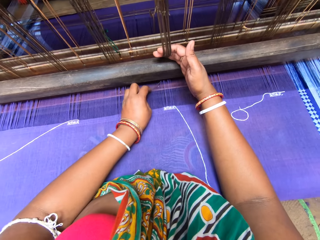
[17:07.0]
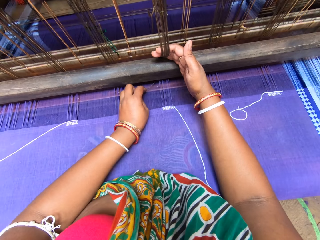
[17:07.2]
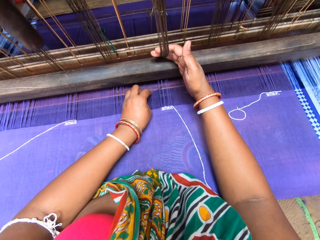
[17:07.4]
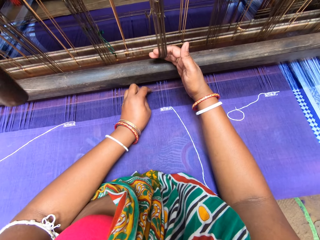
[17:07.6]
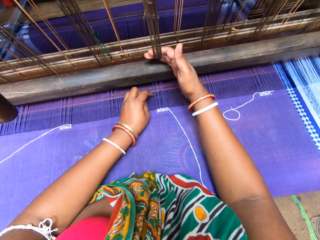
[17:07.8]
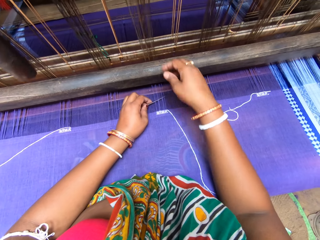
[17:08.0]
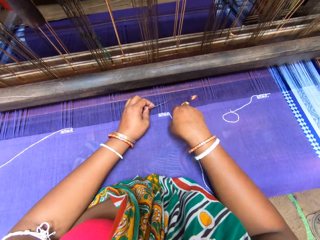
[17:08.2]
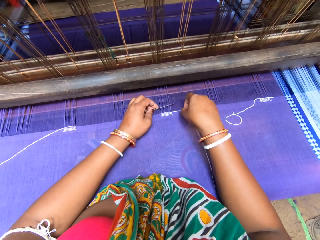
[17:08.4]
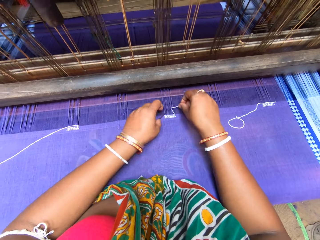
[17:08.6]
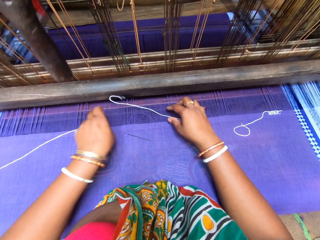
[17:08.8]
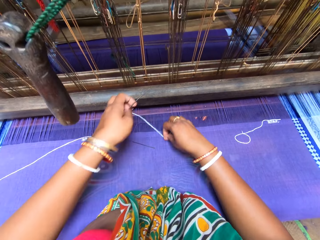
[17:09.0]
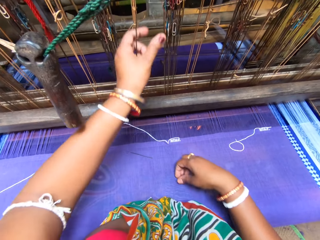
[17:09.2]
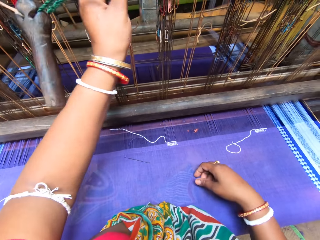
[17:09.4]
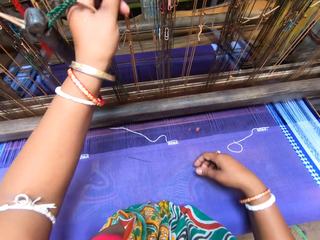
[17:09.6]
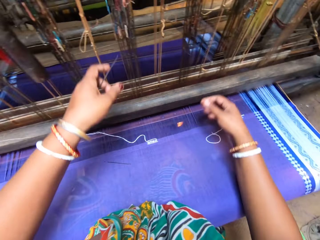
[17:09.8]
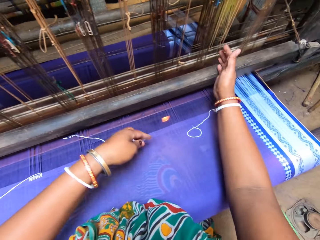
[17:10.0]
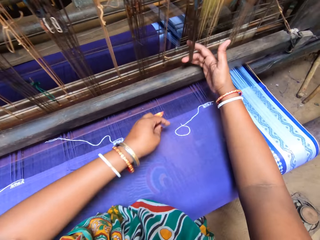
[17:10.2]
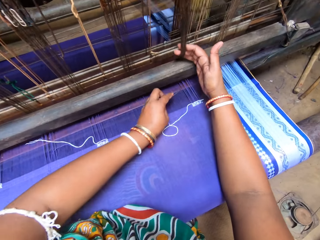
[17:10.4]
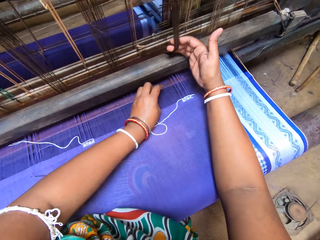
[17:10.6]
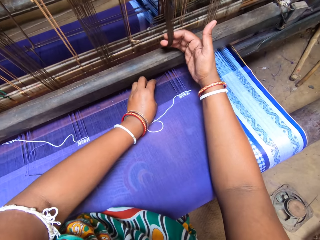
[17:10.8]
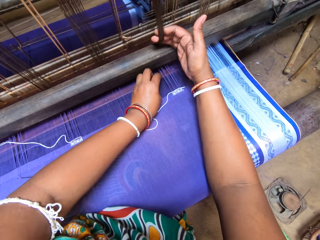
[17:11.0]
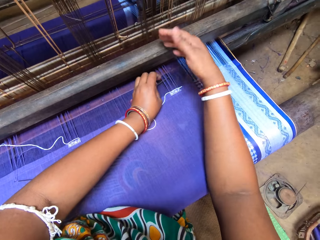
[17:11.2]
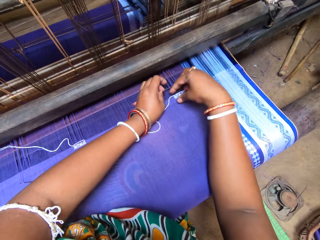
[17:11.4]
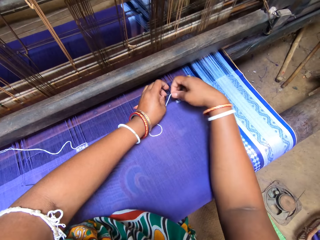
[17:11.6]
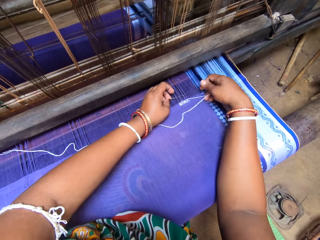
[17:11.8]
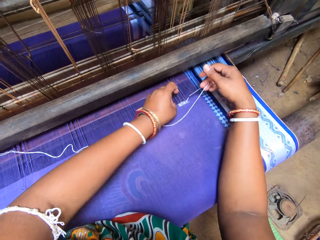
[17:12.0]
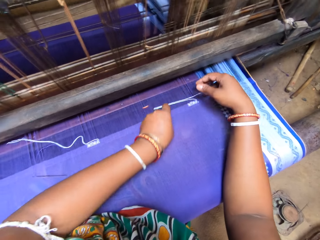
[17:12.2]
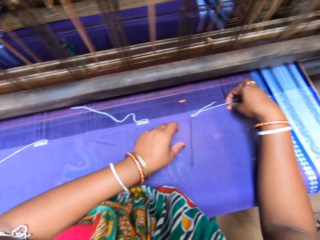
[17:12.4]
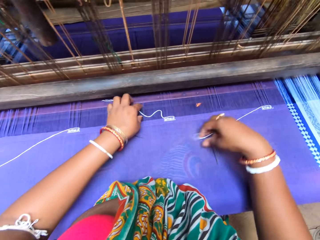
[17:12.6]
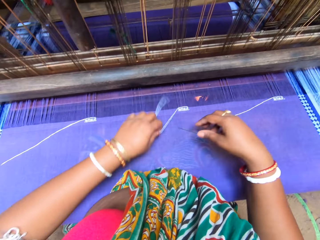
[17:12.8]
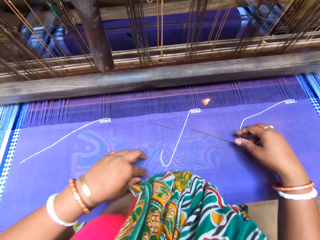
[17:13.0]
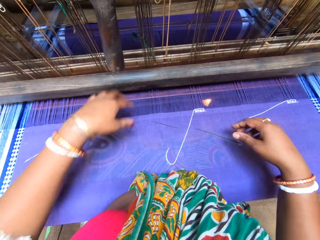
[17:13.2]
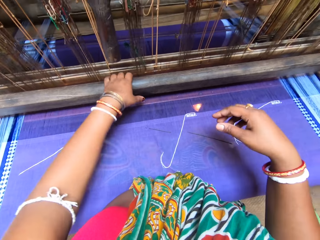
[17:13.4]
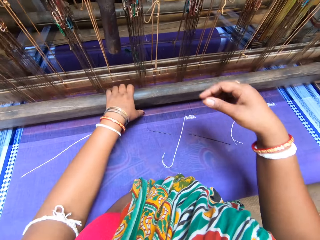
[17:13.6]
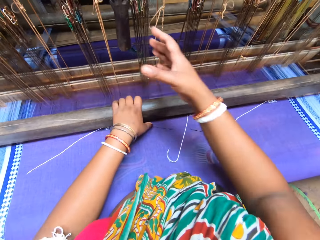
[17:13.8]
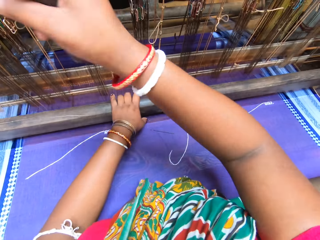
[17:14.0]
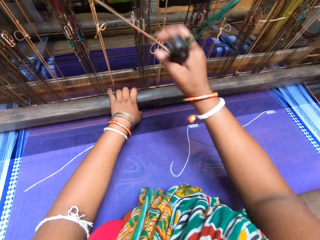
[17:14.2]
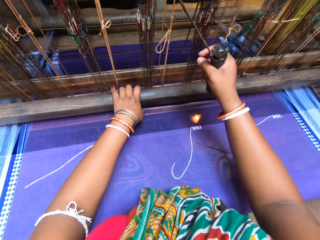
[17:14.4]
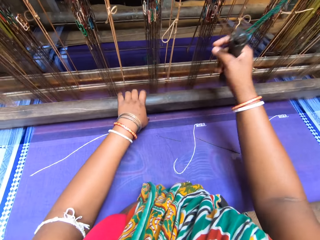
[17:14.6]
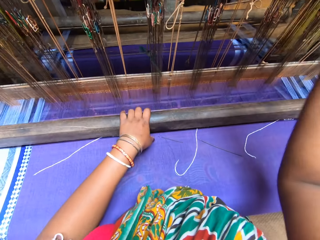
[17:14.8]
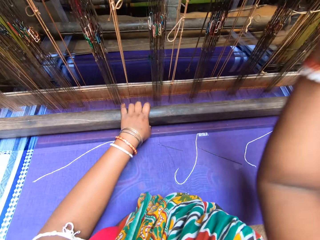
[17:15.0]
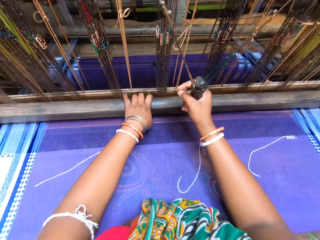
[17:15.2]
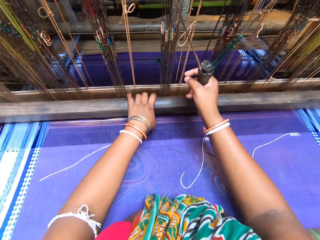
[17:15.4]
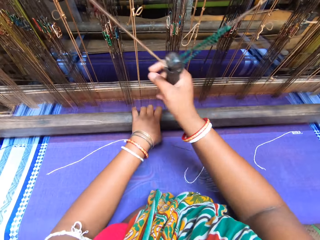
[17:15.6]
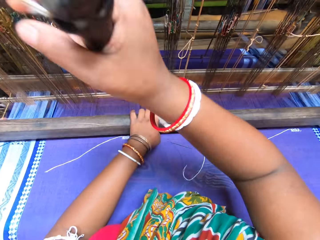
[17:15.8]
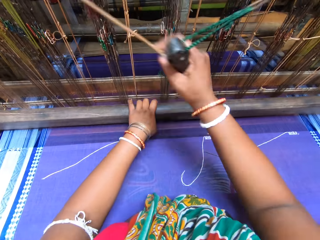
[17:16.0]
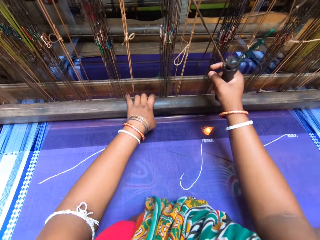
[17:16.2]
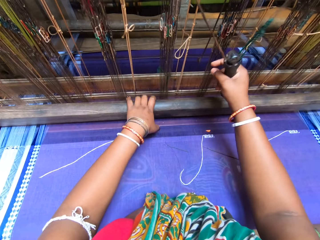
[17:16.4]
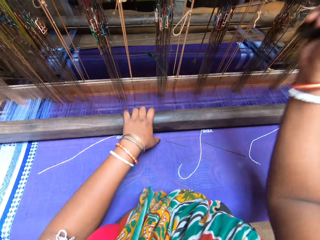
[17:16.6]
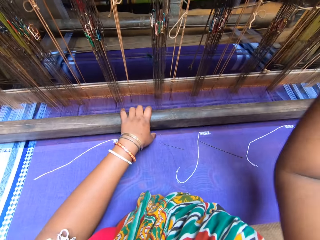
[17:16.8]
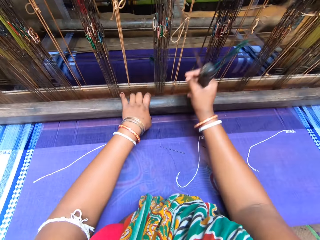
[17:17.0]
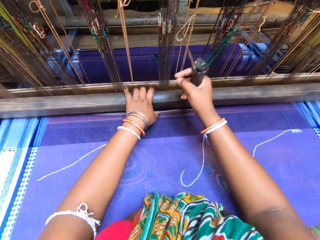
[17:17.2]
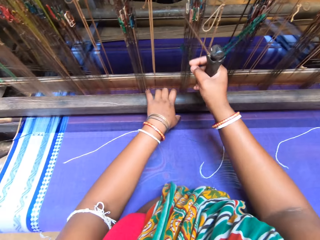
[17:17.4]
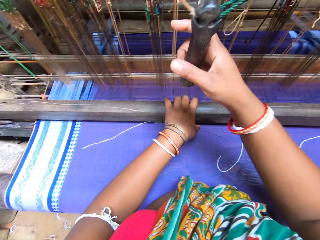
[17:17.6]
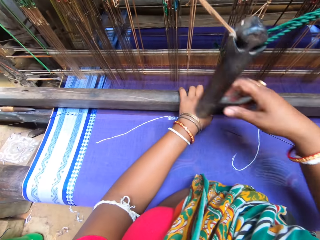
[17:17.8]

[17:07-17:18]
The camera wearer sews with the sewing machine.

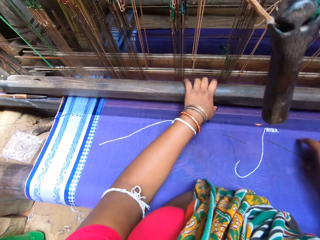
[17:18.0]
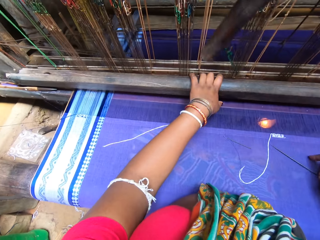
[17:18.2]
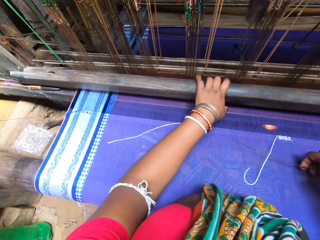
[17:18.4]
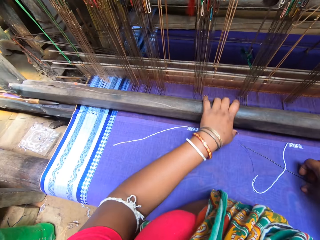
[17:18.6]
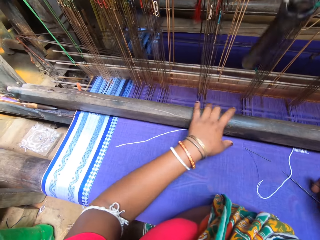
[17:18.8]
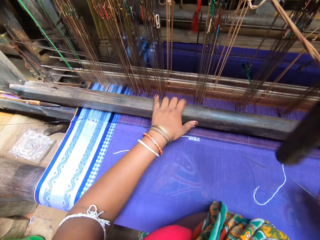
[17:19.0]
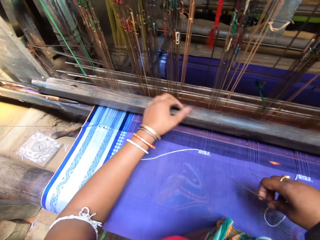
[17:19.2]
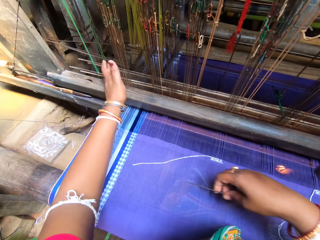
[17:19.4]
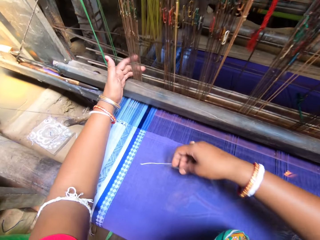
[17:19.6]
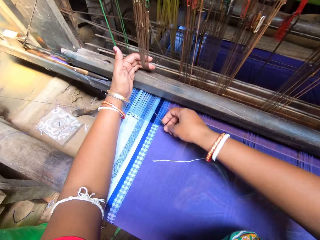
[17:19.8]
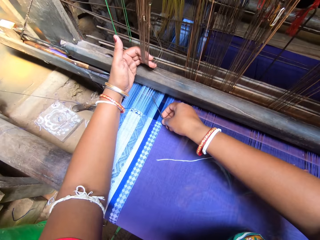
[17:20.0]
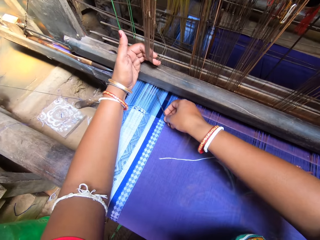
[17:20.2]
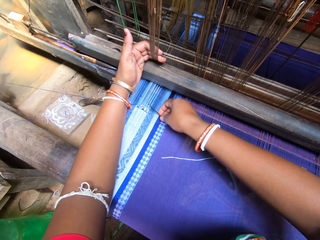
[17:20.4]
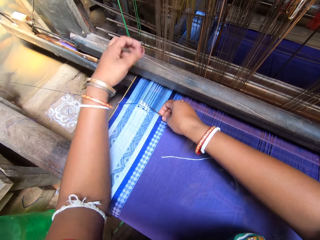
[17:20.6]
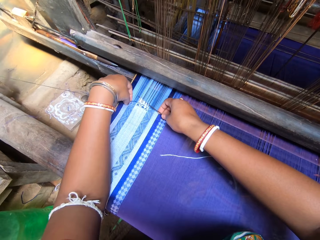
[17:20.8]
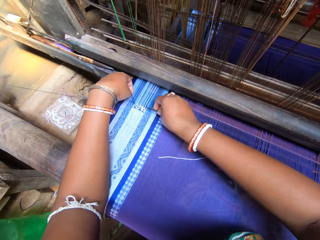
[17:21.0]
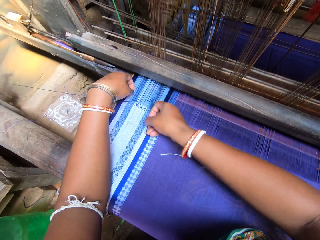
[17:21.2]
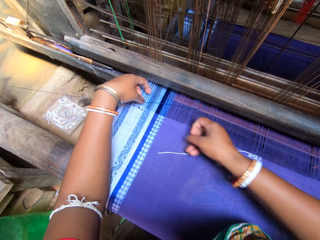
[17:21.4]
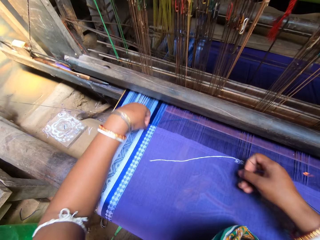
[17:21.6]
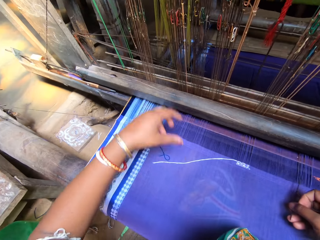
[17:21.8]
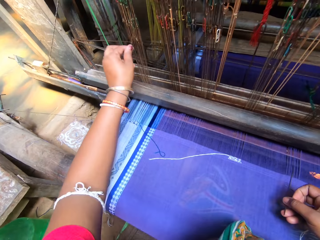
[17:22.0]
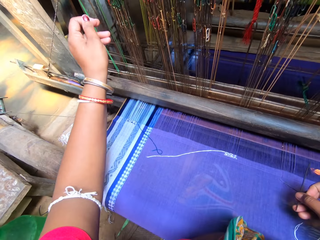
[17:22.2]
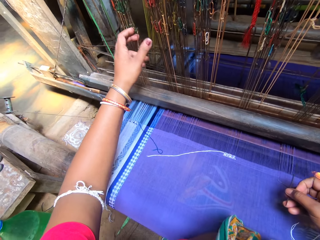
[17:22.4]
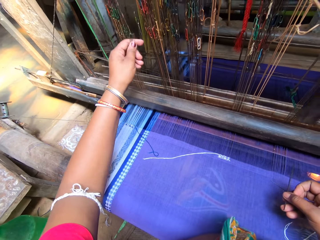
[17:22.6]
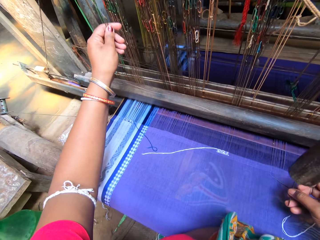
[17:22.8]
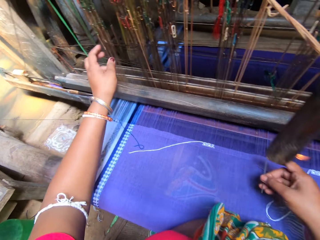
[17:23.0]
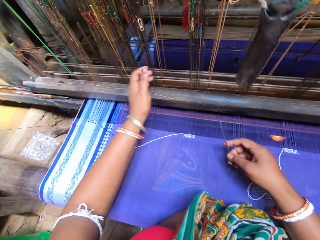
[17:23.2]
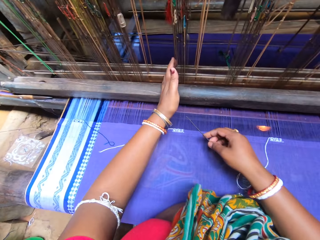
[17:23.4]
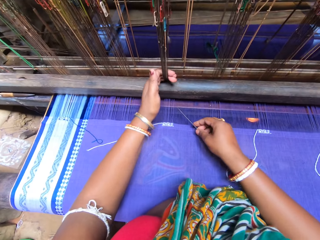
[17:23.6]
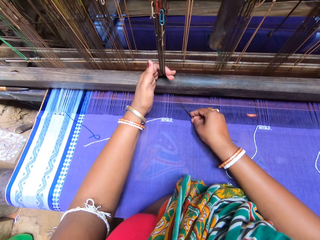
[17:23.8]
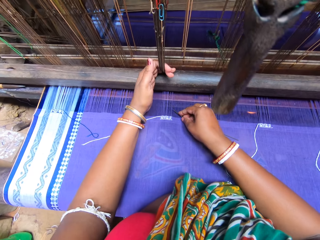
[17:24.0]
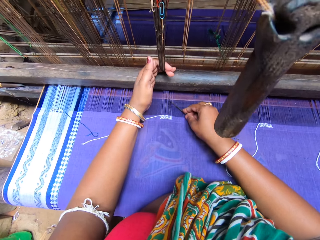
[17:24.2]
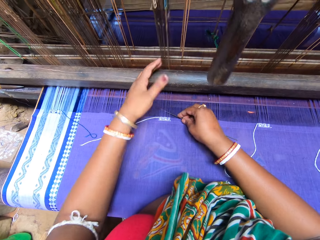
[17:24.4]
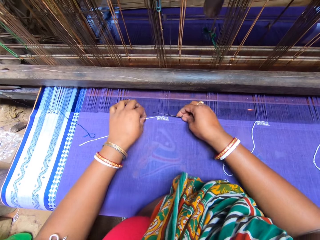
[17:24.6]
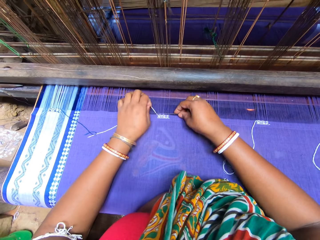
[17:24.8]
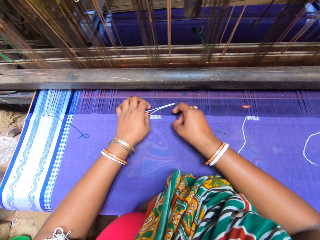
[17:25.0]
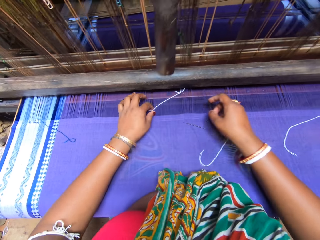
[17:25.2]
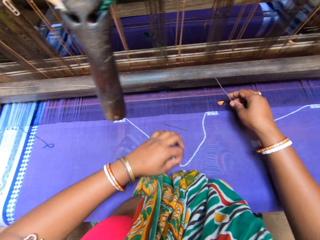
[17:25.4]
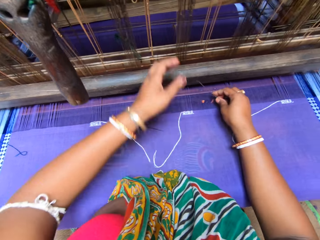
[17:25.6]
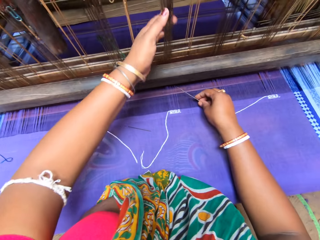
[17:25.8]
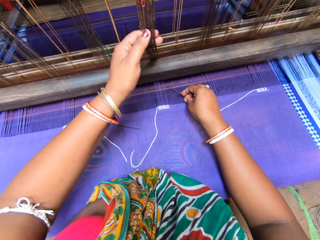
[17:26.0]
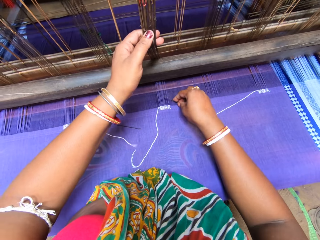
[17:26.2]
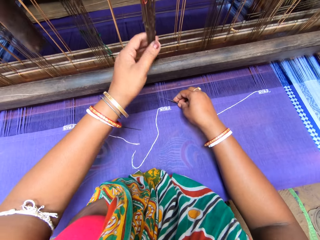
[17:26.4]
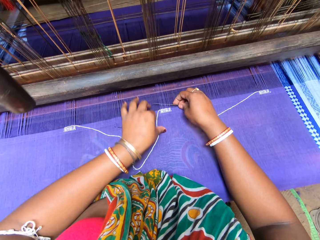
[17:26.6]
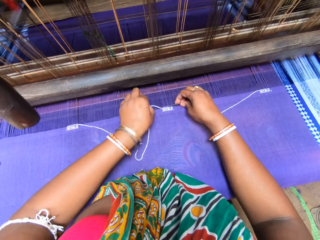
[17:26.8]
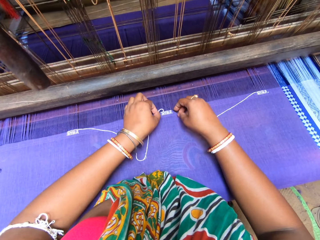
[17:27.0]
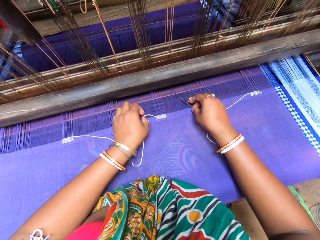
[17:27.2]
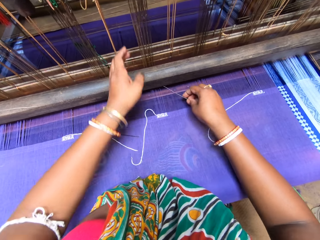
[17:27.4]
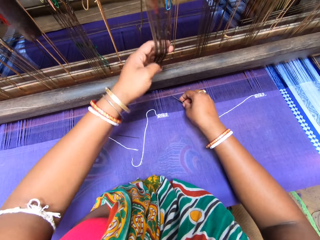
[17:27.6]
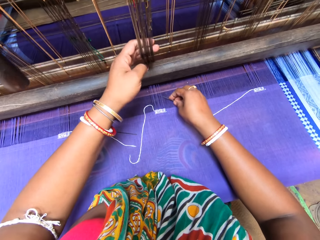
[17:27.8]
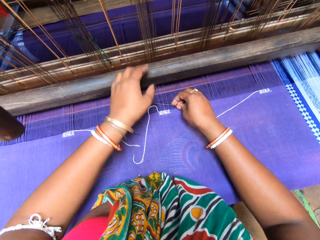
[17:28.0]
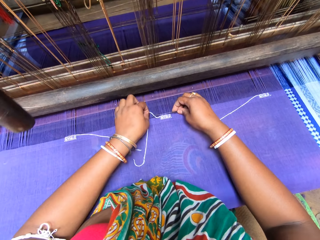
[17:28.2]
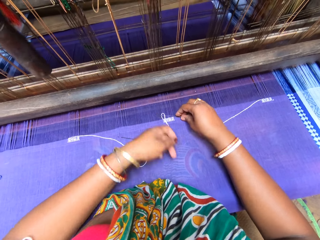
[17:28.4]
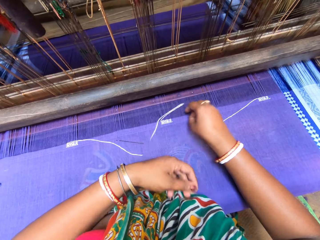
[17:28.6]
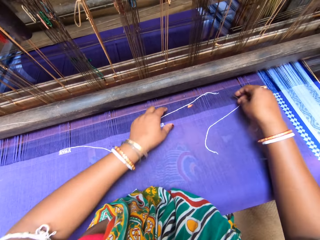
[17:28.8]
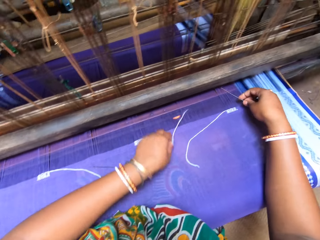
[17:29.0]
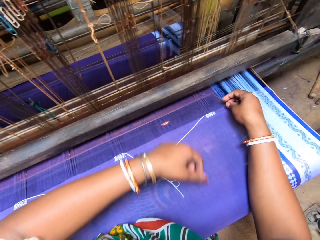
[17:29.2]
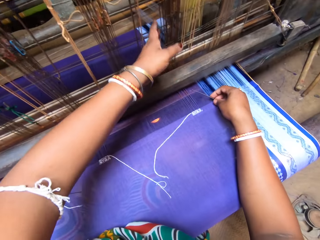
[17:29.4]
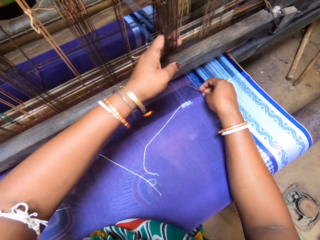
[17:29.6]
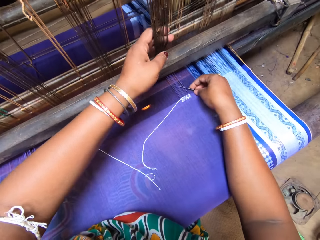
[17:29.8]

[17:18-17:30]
The camera wearer sews with hands.
